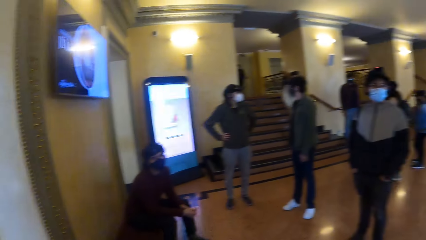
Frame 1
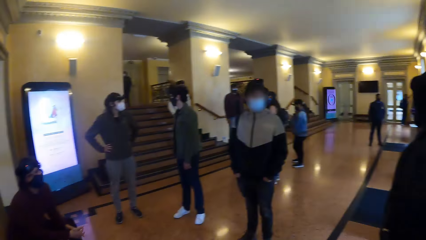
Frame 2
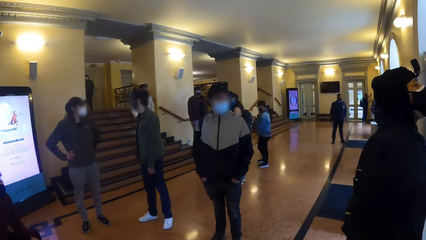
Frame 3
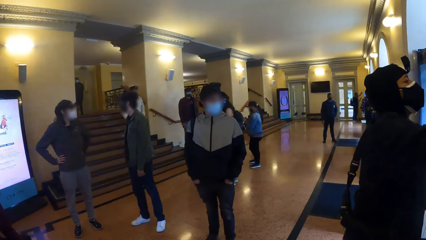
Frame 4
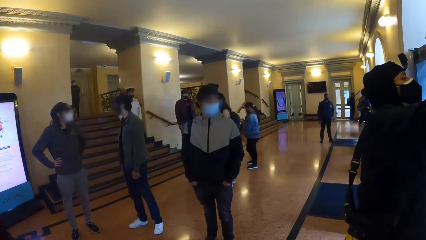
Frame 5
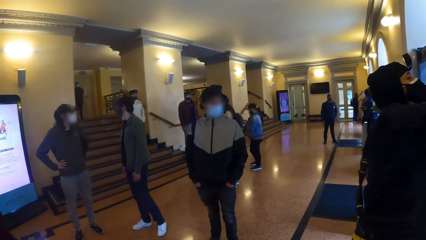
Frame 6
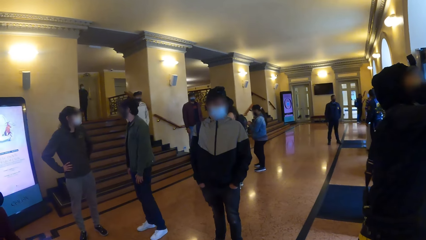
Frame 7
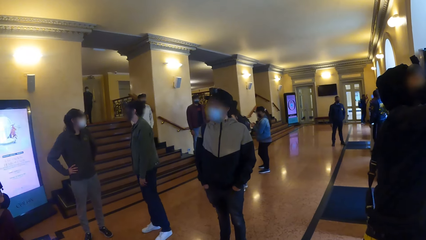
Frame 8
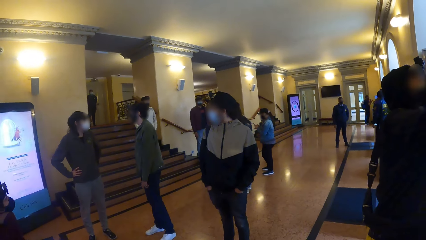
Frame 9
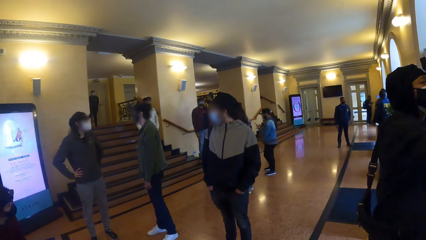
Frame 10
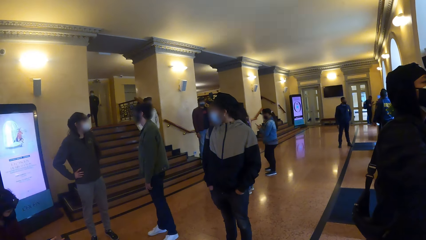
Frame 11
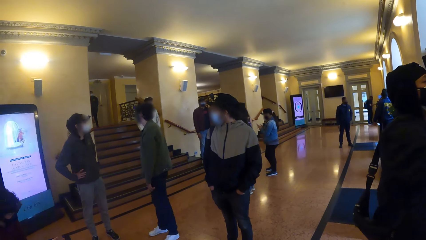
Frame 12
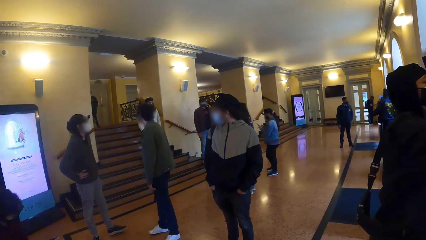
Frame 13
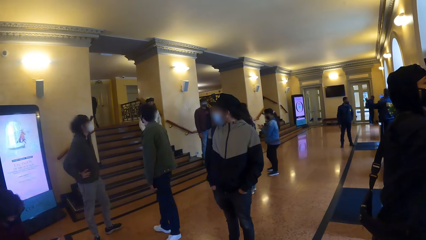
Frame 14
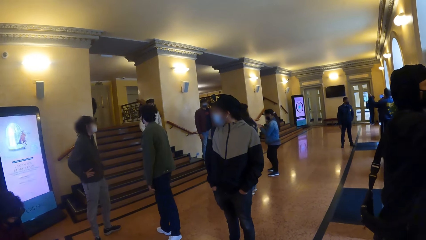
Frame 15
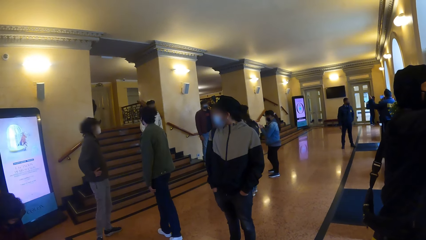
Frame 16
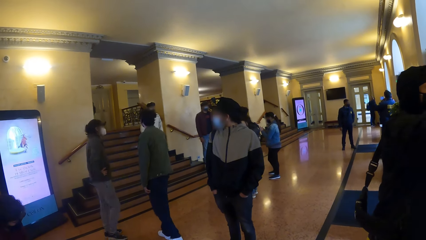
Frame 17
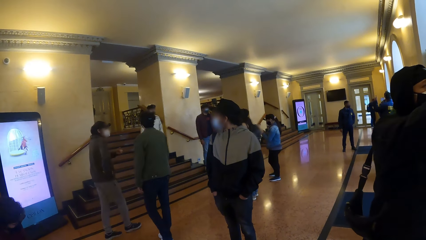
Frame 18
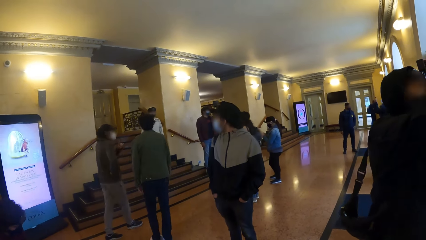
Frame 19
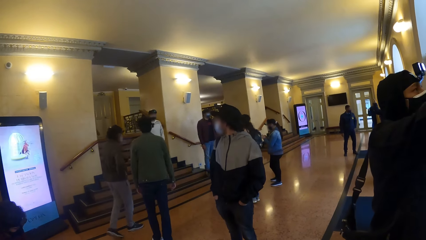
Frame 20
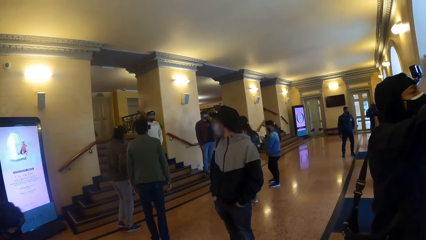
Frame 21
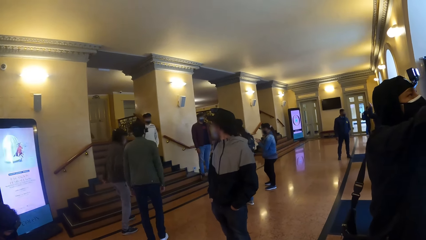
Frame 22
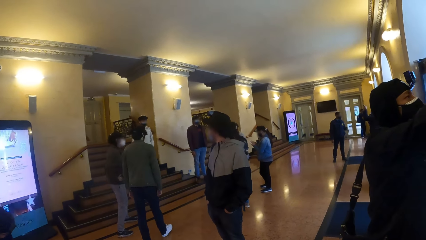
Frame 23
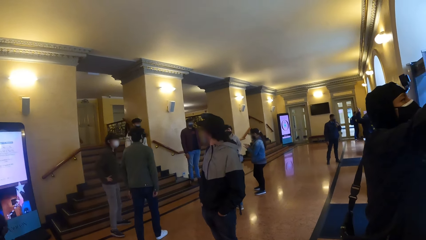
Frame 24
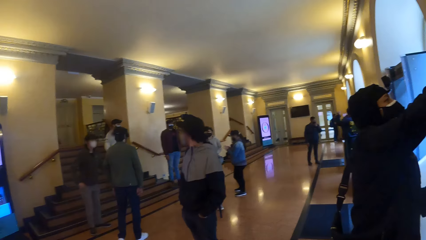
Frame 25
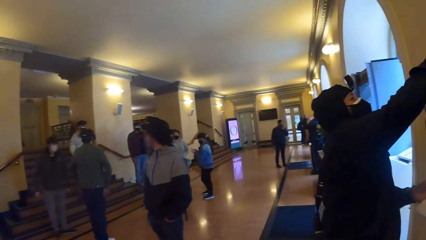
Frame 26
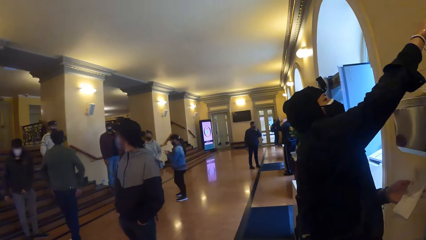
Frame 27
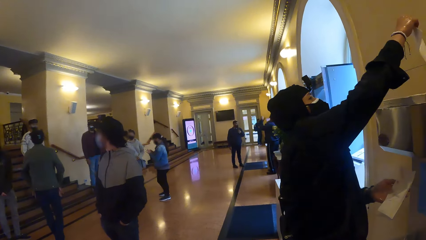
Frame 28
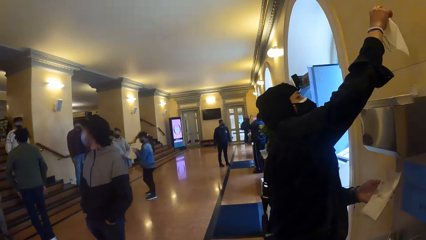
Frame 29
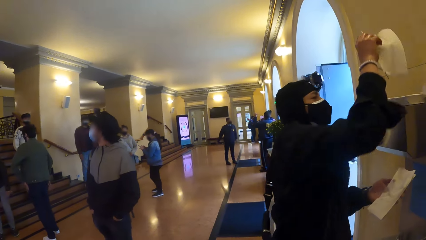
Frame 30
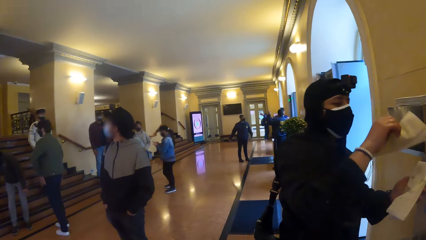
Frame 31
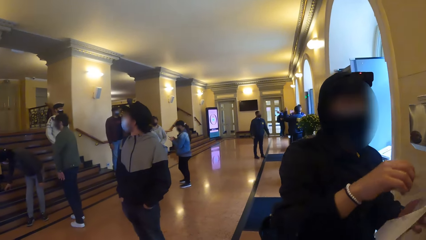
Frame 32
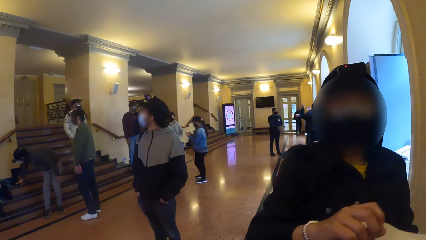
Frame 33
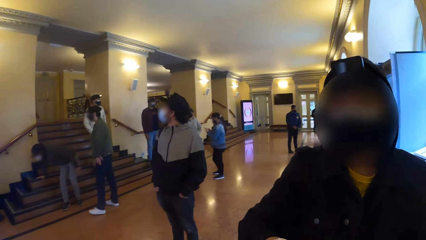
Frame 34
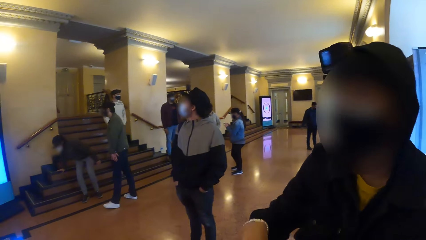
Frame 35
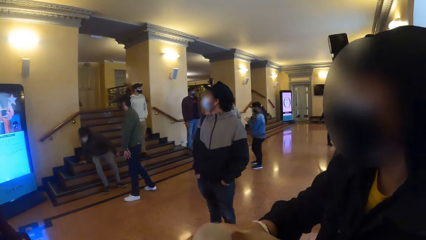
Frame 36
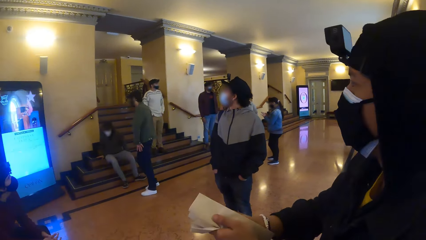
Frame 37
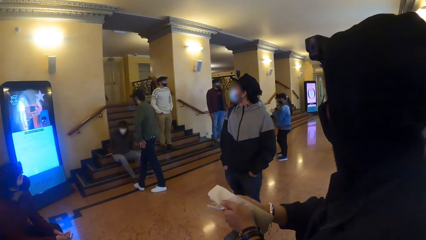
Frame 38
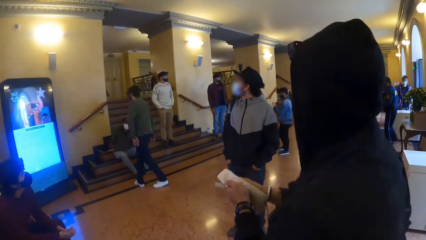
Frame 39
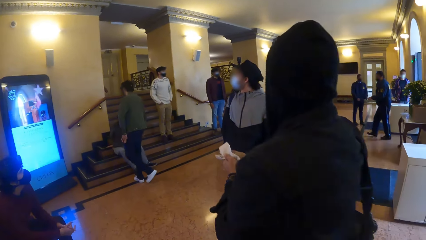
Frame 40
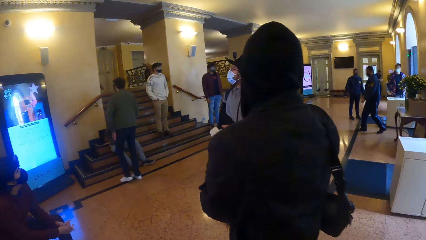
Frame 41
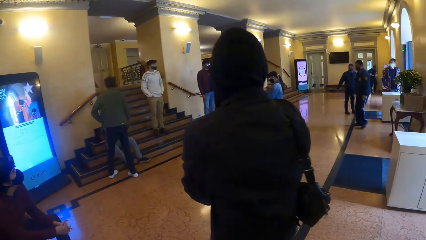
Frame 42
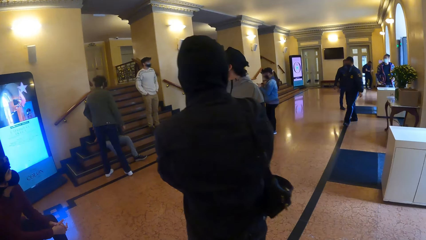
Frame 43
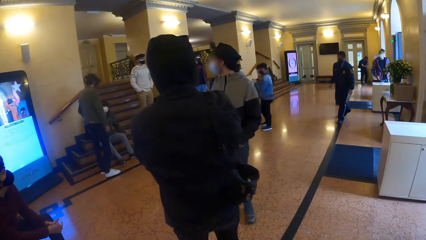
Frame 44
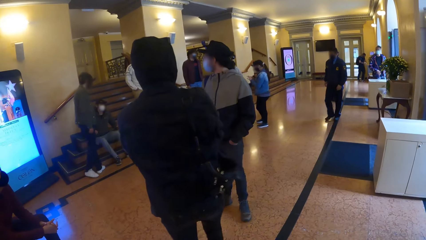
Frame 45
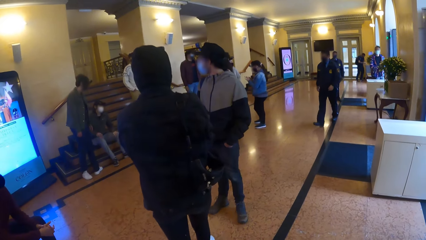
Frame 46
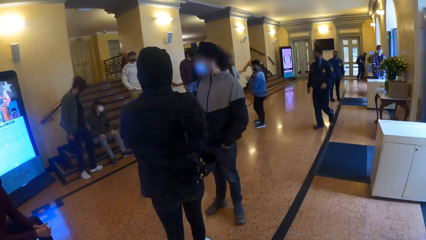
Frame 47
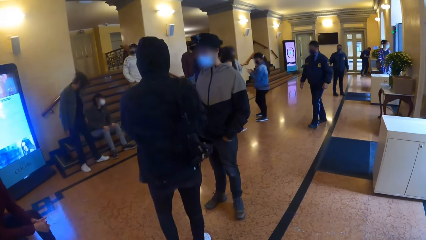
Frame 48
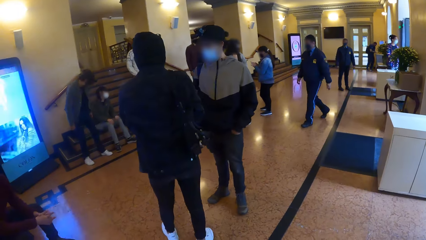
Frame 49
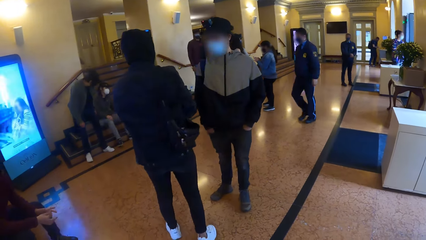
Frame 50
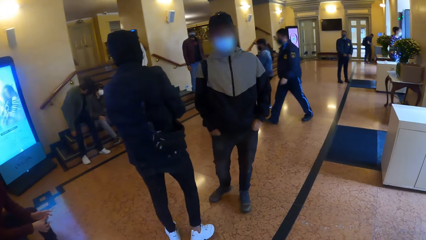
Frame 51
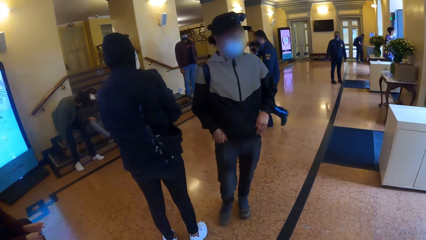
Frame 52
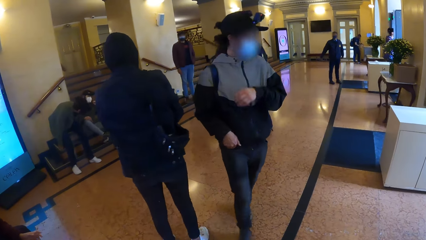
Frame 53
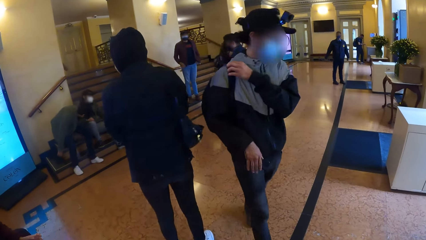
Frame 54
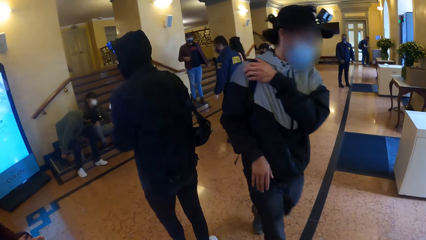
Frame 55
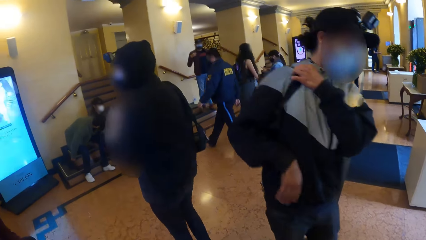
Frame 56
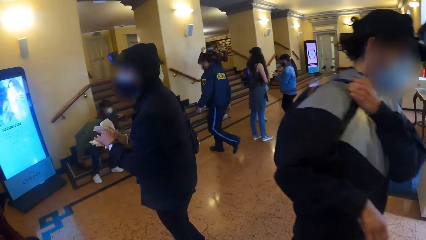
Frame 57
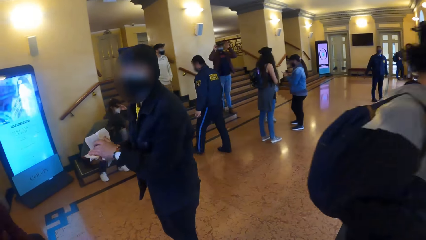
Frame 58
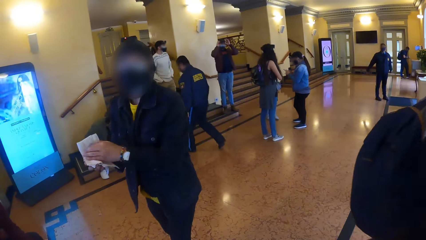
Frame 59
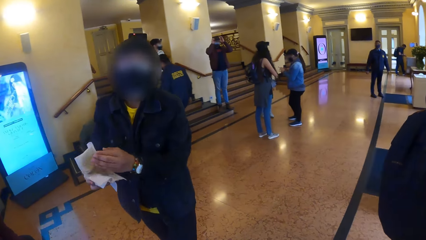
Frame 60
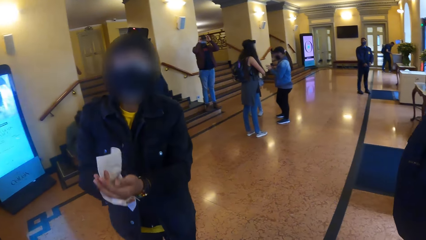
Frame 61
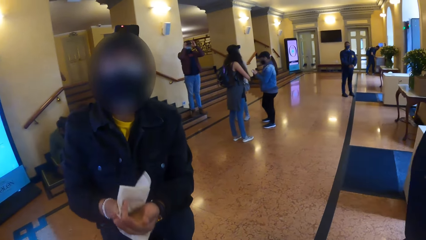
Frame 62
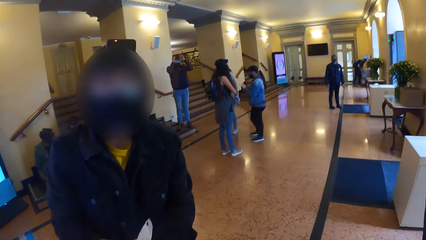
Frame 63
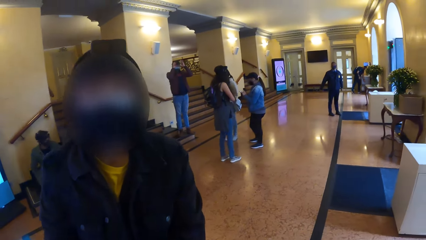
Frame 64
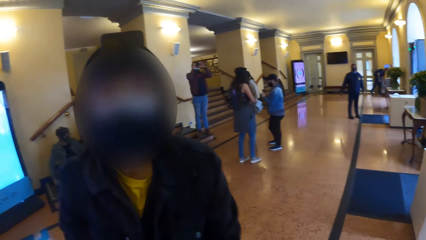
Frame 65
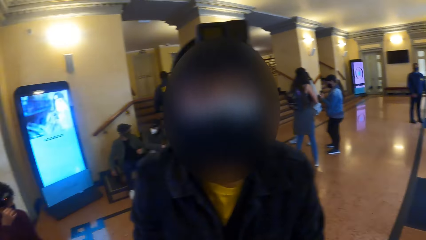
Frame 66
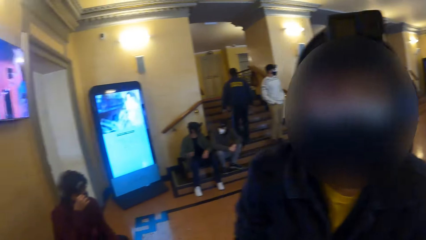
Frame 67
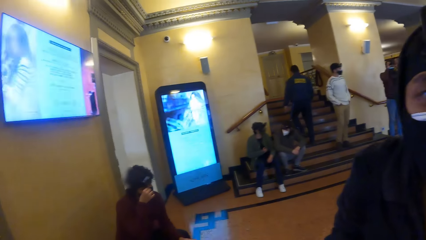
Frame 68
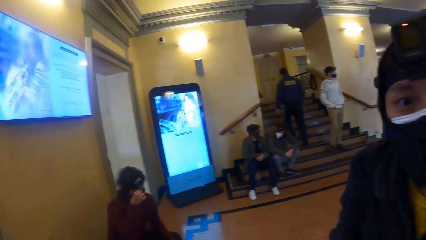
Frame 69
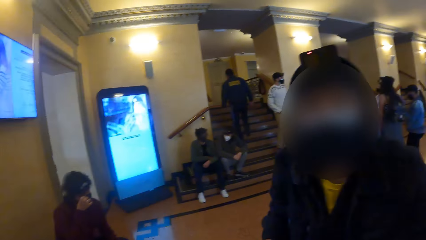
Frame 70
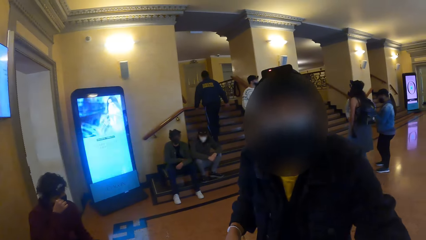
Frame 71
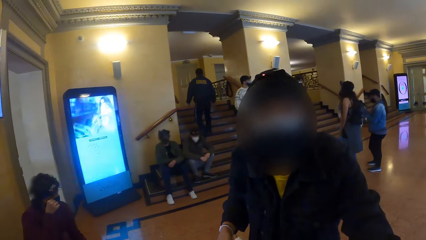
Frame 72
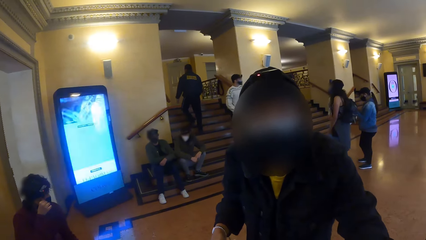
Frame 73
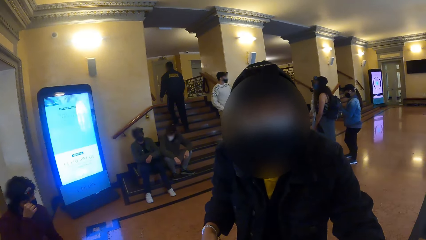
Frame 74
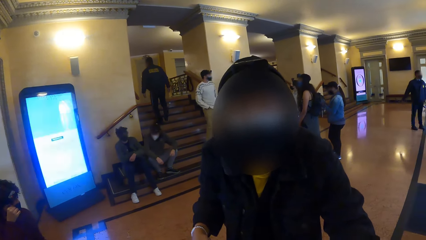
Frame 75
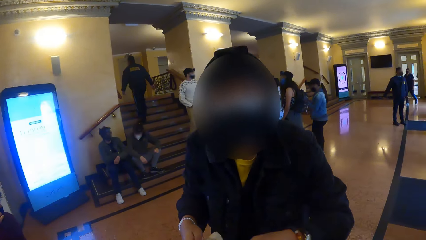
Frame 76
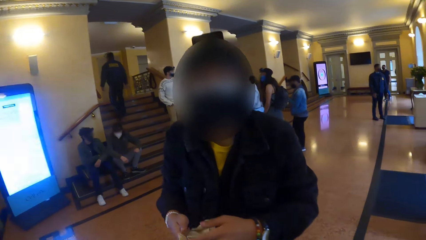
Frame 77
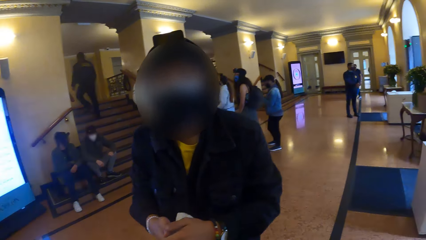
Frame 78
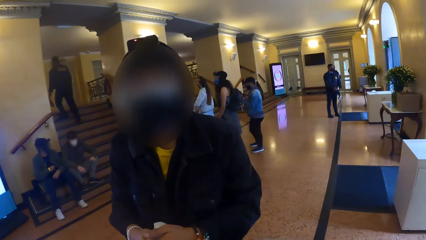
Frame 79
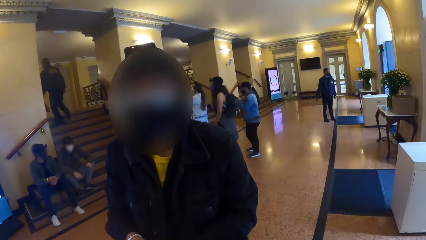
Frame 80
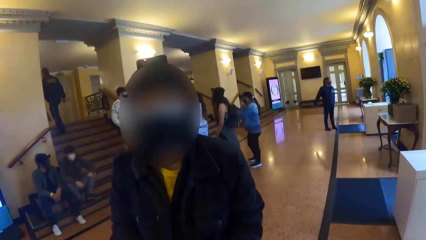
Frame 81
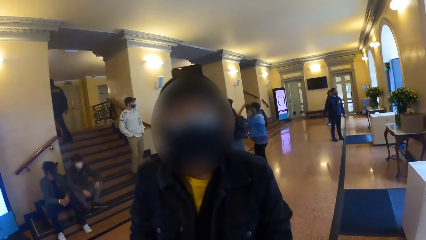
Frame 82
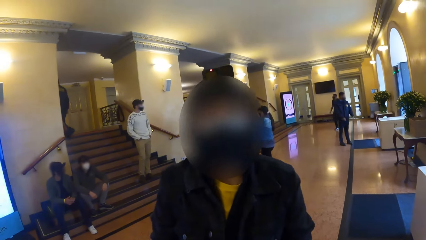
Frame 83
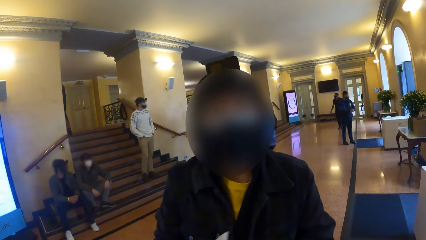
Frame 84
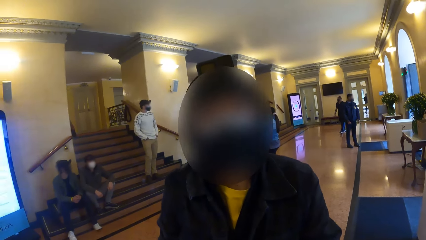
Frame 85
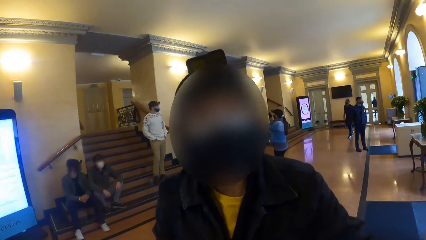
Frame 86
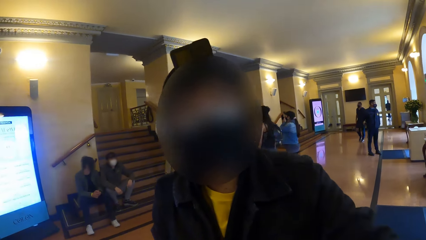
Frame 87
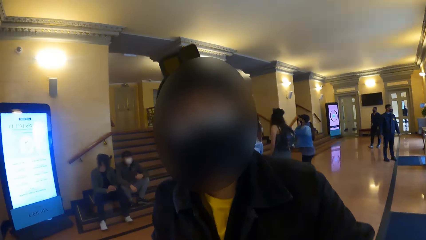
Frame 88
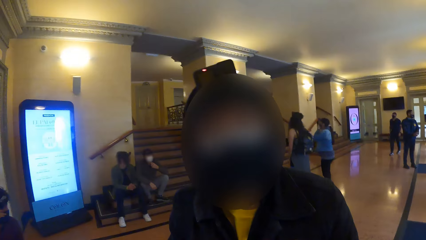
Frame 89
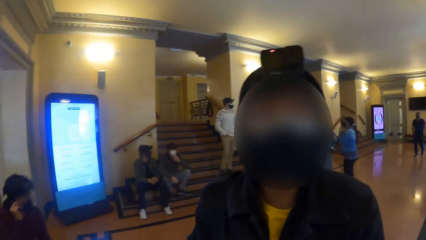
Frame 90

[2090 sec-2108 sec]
A man picks a paper towel from the sink with his right hand. Another man sits on the stair case. The first man wipes both hands with the paper towel. A third man sits on the stair case. A person walks across the floor. A fourth man adjusts the backpack on his back with his left hand. The first man interacts with the camera wearer.
